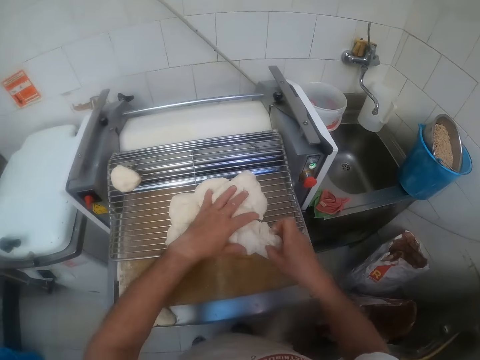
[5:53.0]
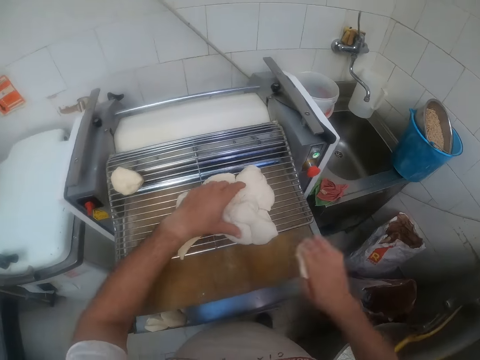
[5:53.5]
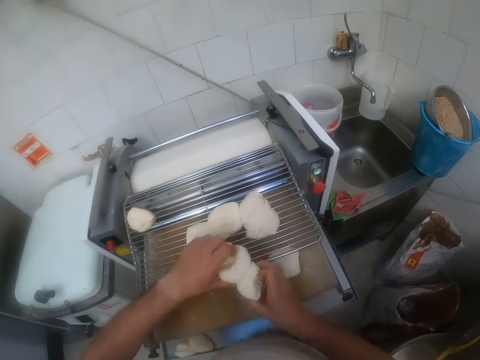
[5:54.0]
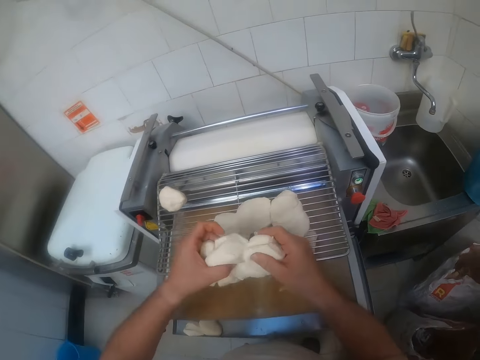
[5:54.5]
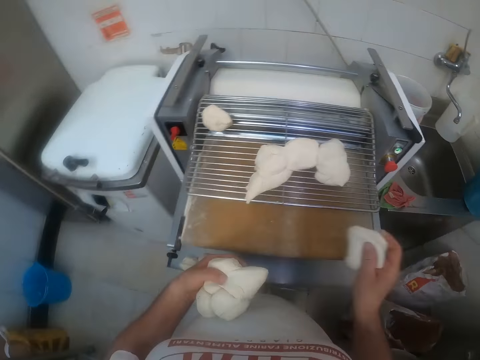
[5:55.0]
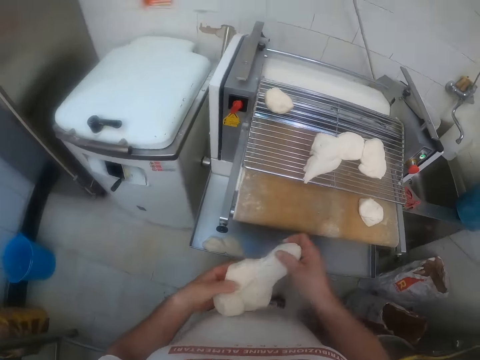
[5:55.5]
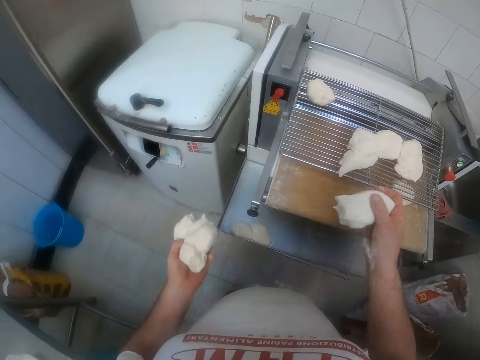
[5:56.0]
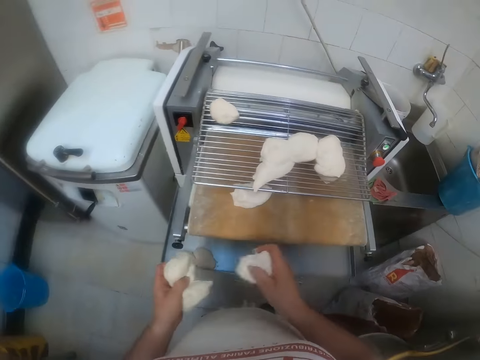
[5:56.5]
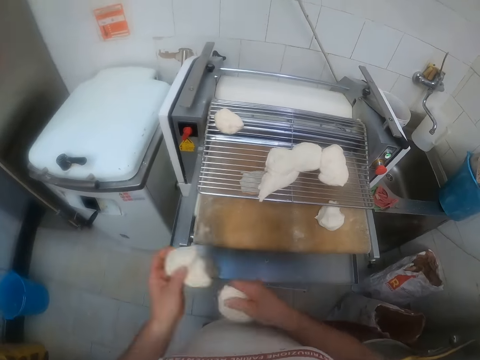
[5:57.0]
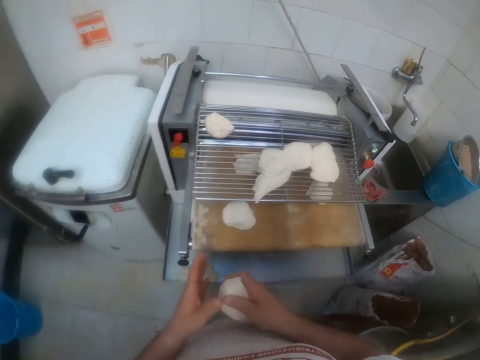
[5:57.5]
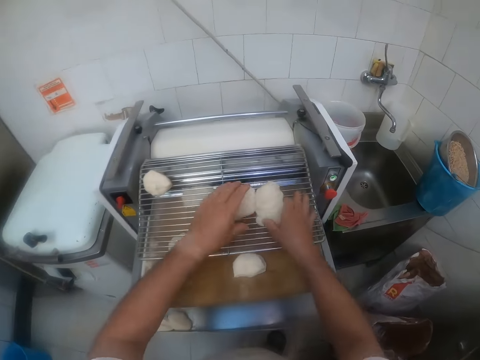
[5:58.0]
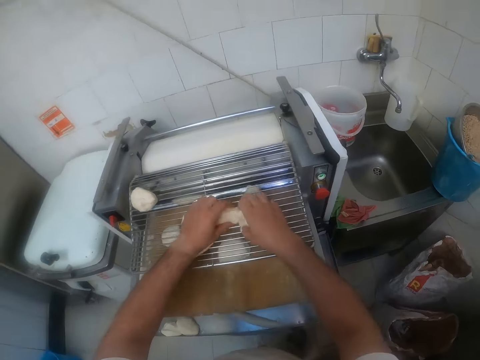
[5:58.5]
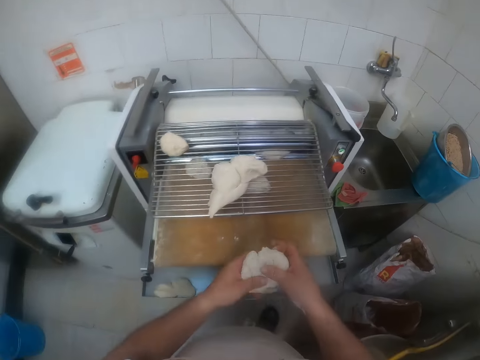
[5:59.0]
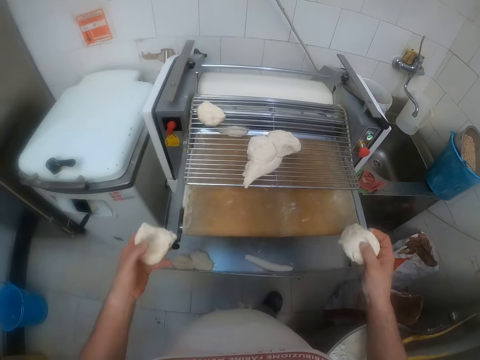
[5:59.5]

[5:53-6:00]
The camera wearer picks up the dough on the dough roller with both hands. He places the dough on the dough roller with his right hand. He arranges the dough in the dough board. He cuts dough from the dough in his left hand with his right hand. He places the dough on the dough roller with his right hand. He cuts dough from the dough in his left hand with his right hand. He places the dough on the dough roller with his right hand. He cuts dough from the dough in his left hand with his right hand. He places the dough on the dough roller with his right hand. He does this repeatedly. He passes the dough from his left hand to his right hand. He places the dough on the dough roller with his right hand. He picks up the dough on the dough roller with both hands. He cuts dough from the dough in his right hand with his left hand.

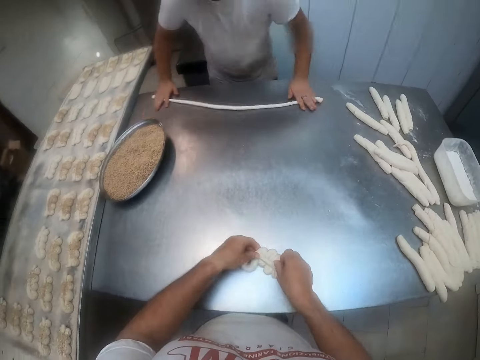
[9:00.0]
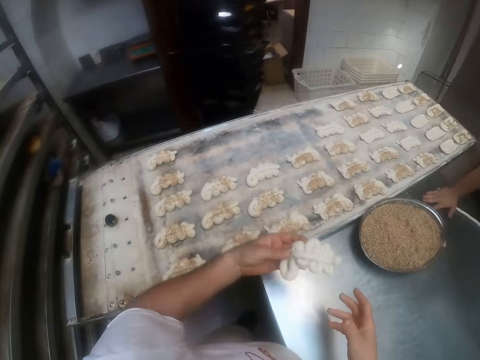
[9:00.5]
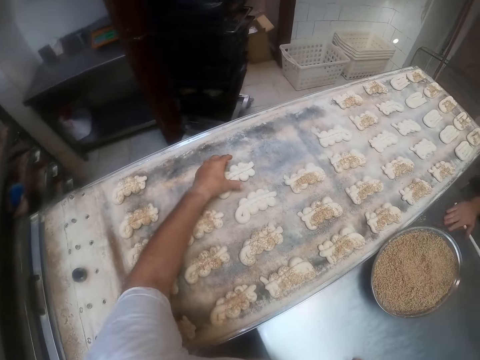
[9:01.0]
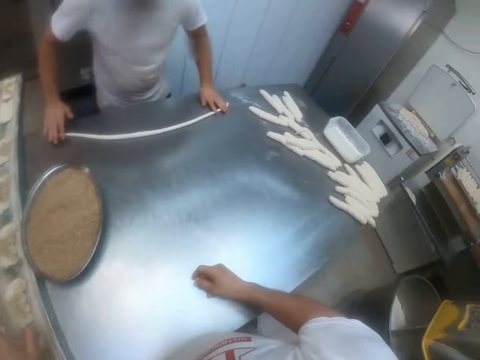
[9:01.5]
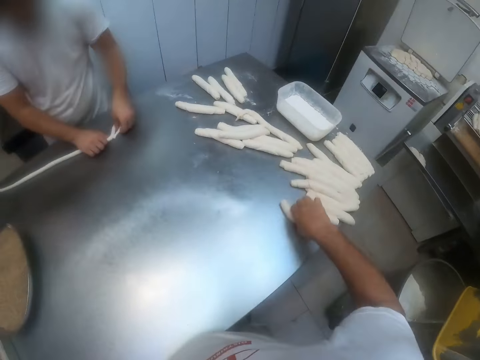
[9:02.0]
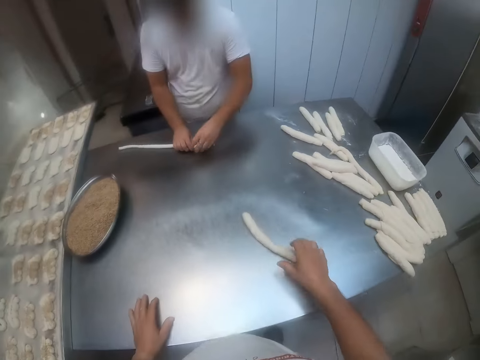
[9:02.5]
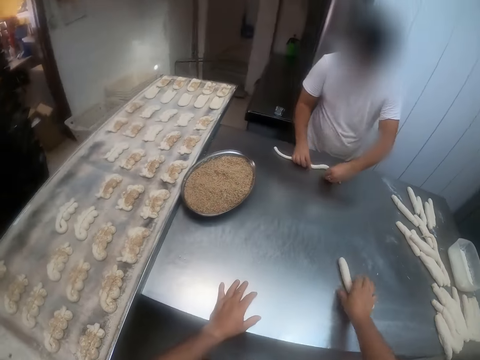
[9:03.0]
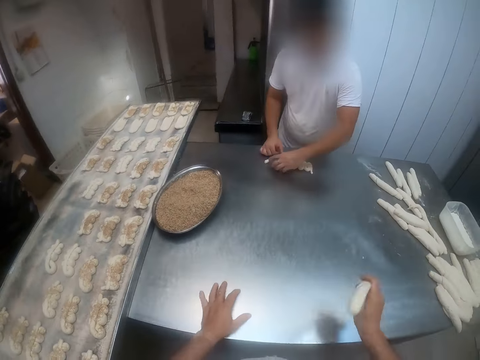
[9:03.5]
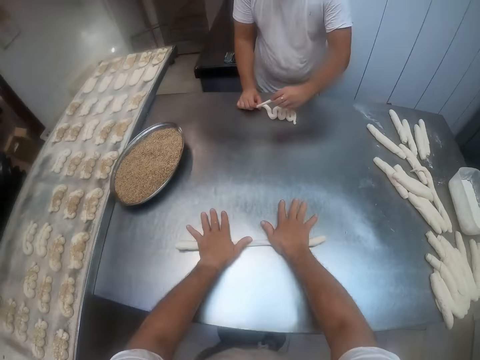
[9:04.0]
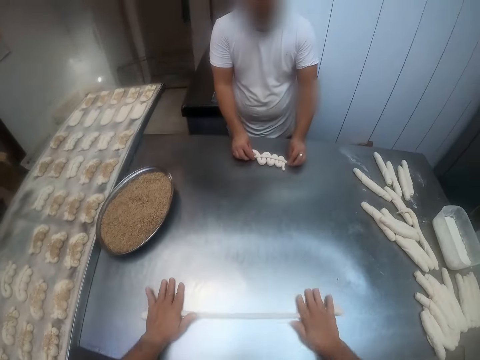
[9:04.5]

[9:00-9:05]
The camera wearer puts the rolled dough on the baking machine with his left hand. He arranges the dough on the table. A man bends the rolled dough with both hands. The camera wearer picks up the rolled dough on the table with his right hand. The man rolls the dough on the table. The camera wearer swings the rolled dough with his right hand. He rolls the rolled dough on the table with both hands.

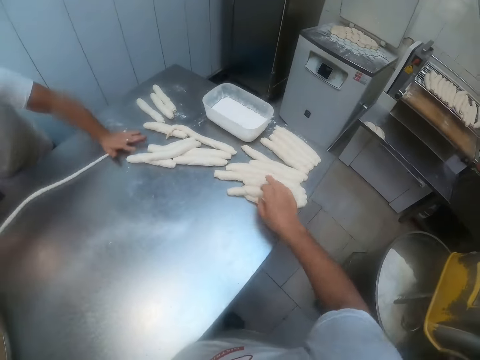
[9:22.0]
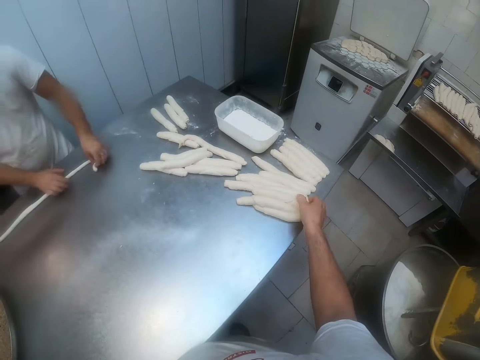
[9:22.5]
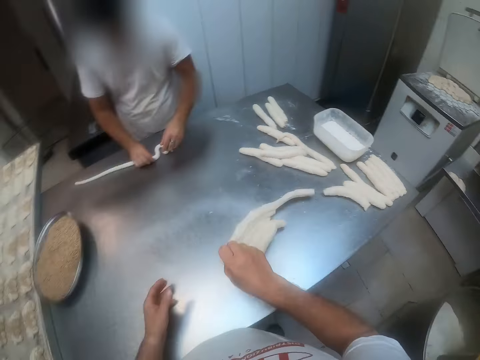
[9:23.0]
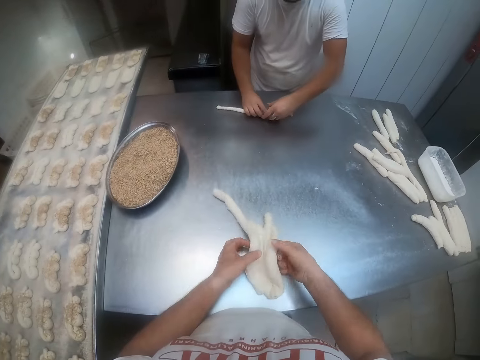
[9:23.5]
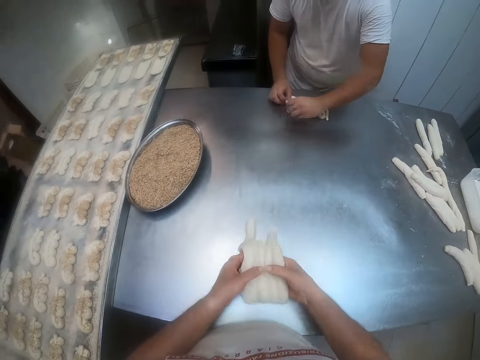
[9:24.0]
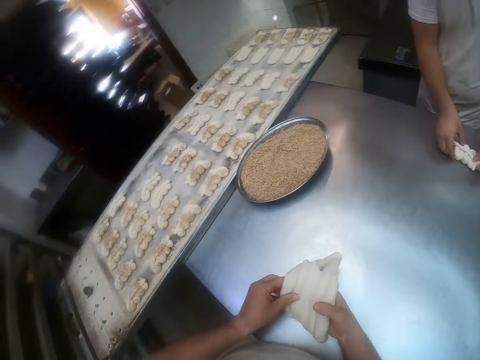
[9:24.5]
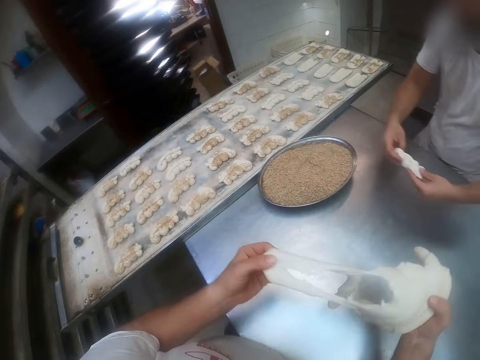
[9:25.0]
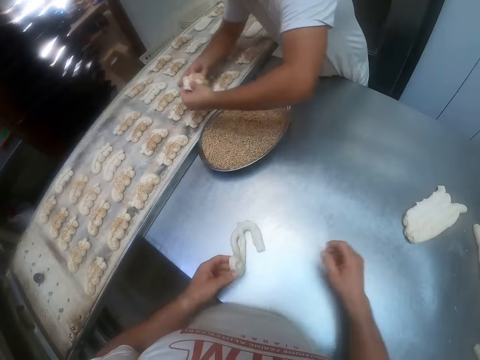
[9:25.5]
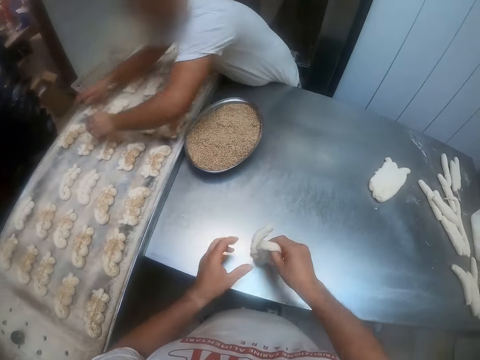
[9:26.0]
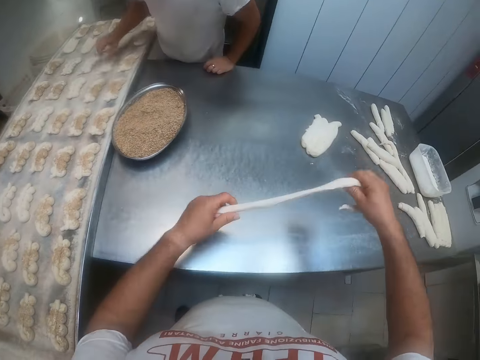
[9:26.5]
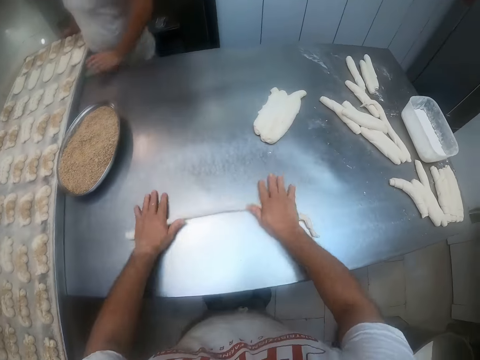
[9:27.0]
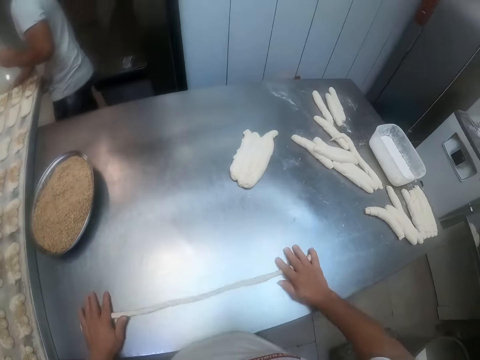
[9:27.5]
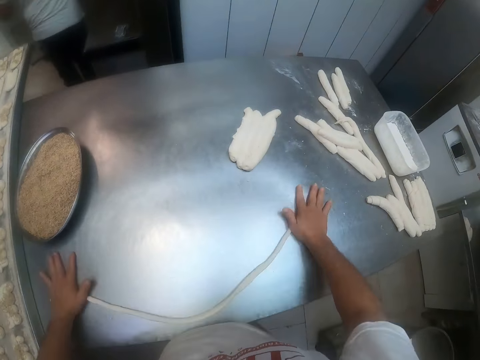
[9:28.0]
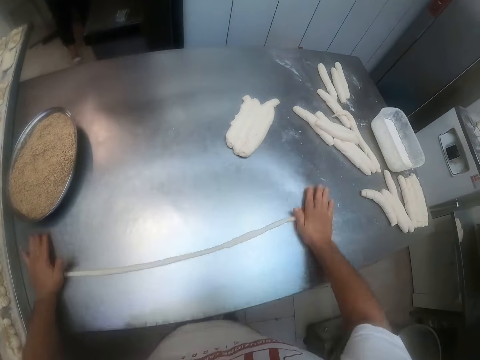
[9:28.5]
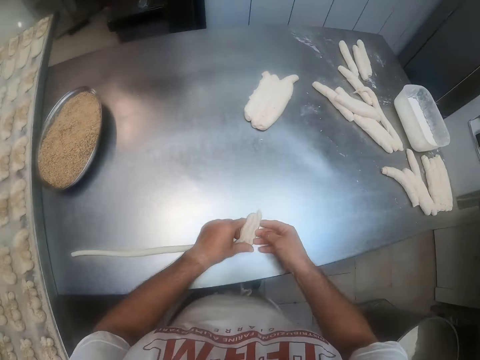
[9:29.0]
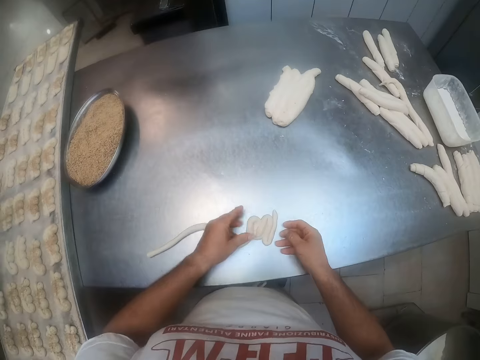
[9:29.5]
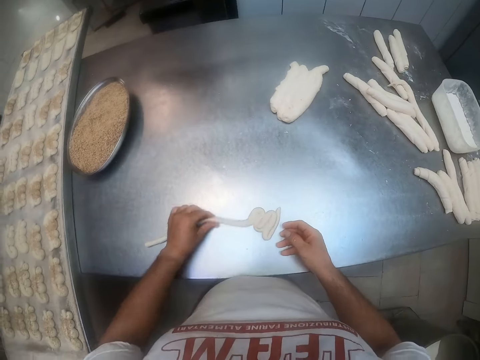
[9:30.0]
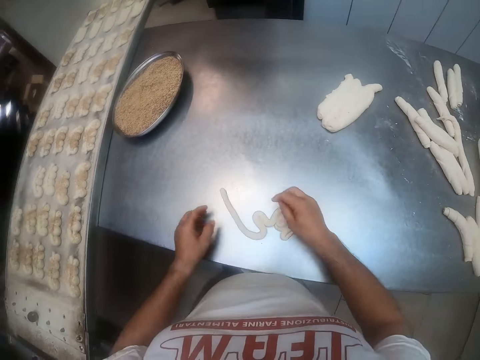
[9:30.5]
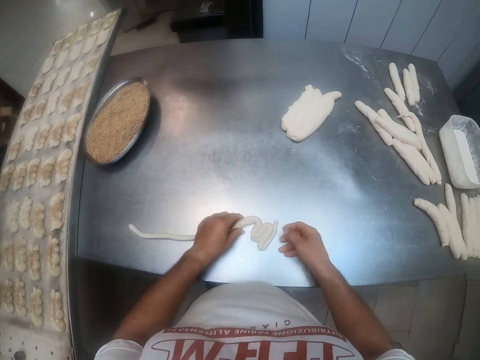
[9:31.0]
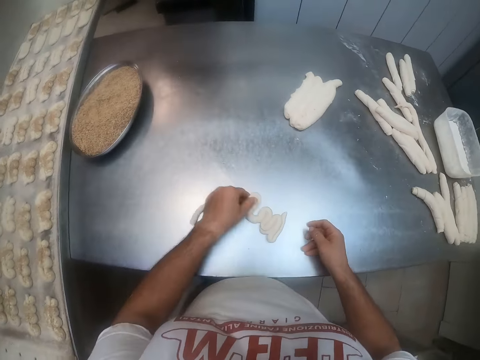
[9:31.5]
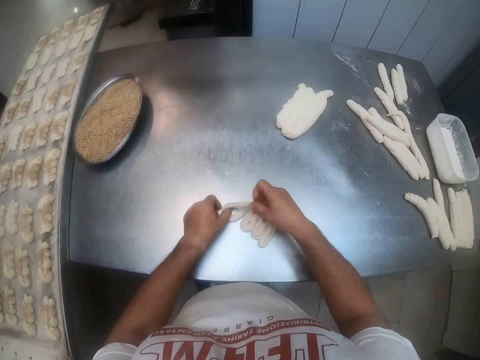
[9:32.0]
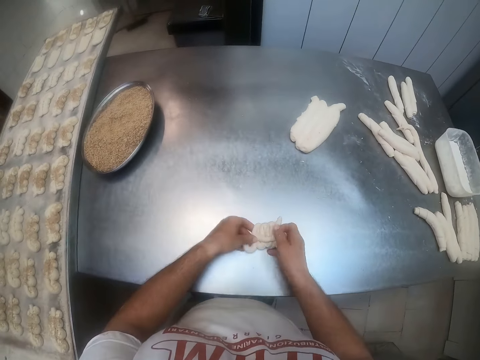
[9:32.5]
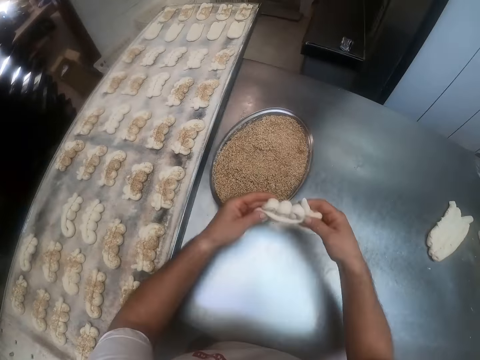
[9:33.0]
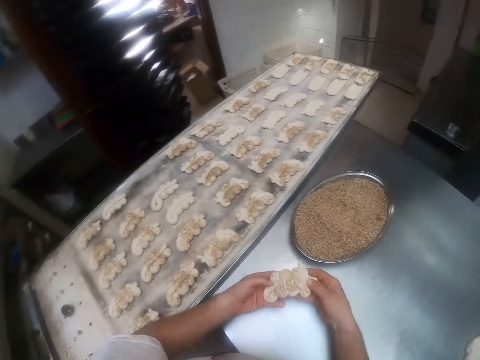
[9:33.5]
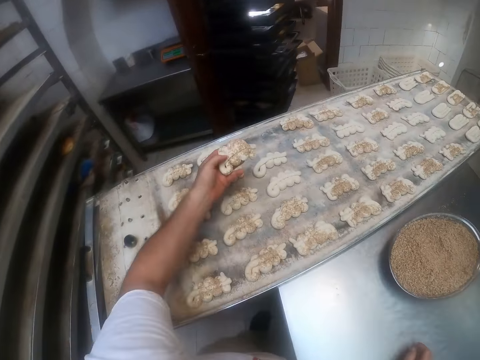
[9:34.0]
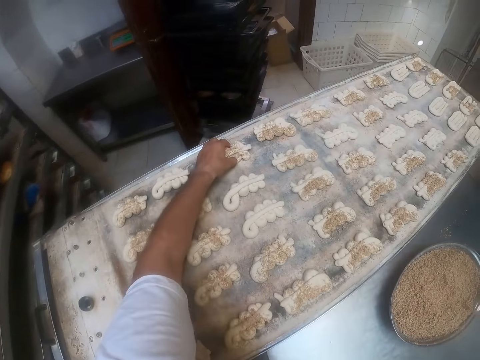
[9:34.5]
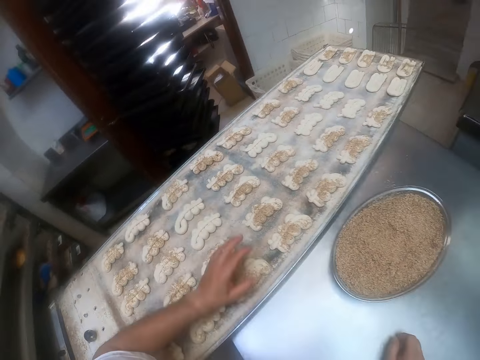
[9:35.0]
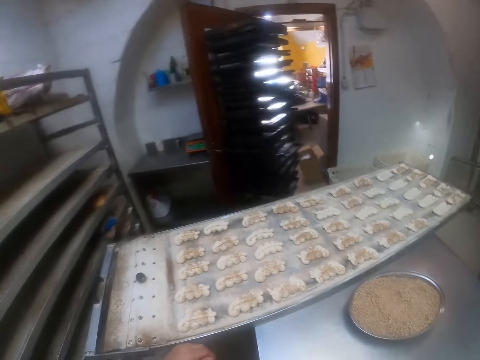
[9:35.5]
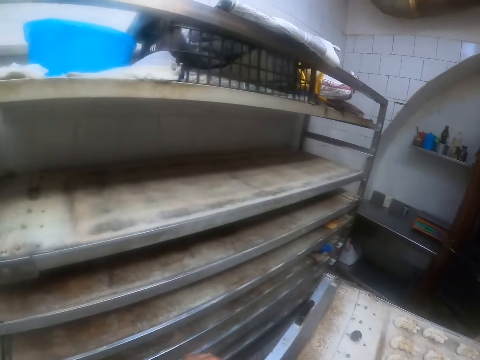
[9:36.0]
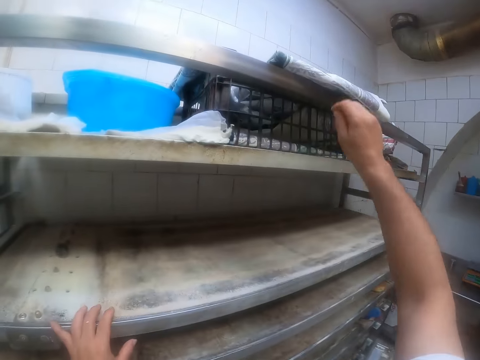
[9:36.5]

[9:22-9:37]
The camera wearer picks a dough from the dough table with his right hand. A man folds the dough on the table. The camera wearer splits the dough on the table with his hands. The man picks the dough from the dough table with his hands. The man puts the dough in the dough fillings in the tray on the table with his hands. The man places the dough in the dough tray with his hands. The camera wearer rolls the dough on the dough table with his hands. The man pushes the dough tray with his hands. The man walks away from the dough table. The camera wearer rolls the dough on the table with his hands. The man folds the dough on the table. The camera wearer picks the dough from the dough table with his hands. He puts the dough in the dough fillings in the tray on the table with his hands. He places the dough on the dough tray with his left hand. He turns on the floor. He places his left hand on a dough shelf.
